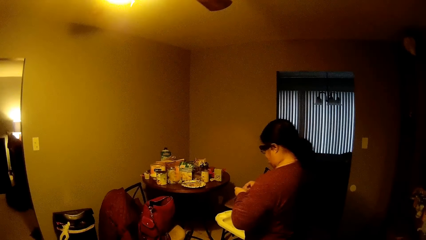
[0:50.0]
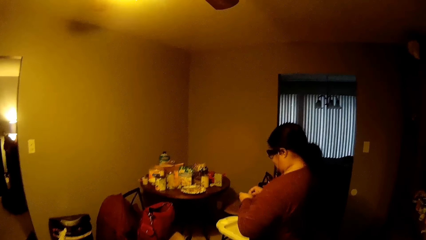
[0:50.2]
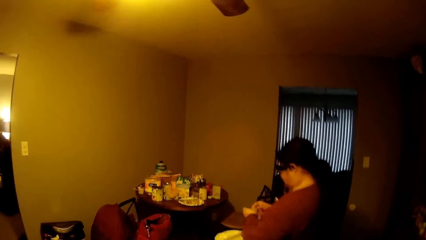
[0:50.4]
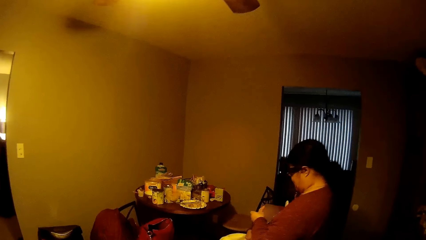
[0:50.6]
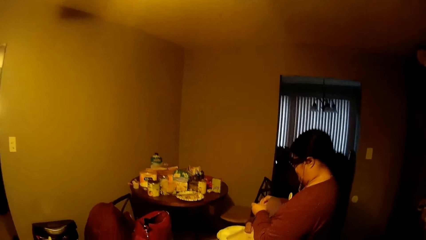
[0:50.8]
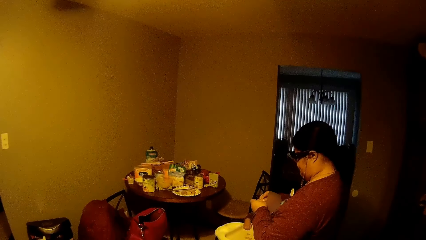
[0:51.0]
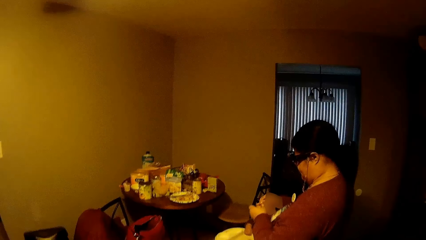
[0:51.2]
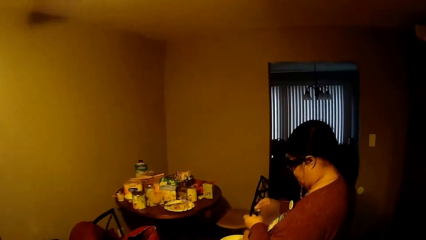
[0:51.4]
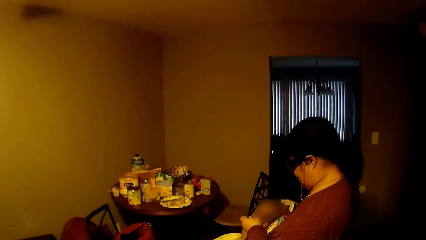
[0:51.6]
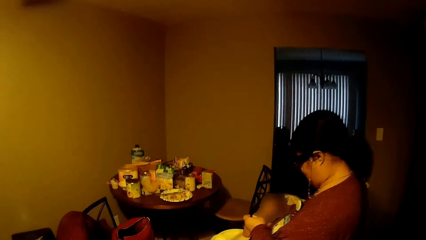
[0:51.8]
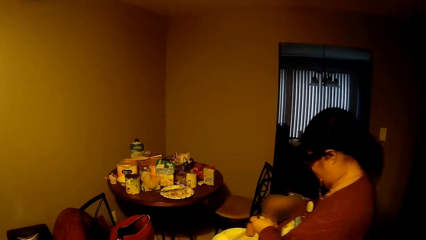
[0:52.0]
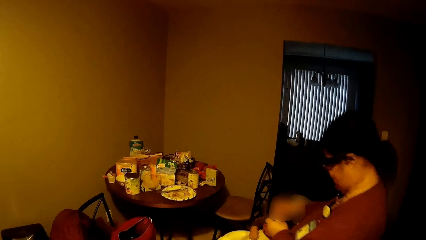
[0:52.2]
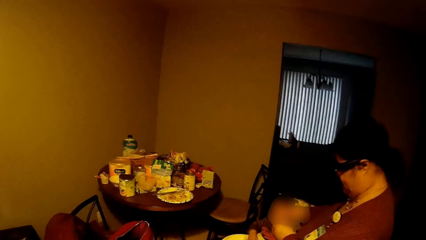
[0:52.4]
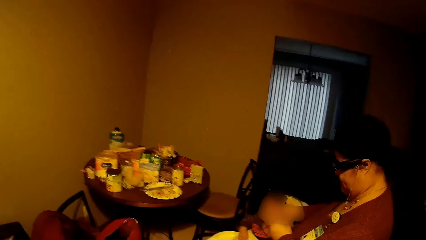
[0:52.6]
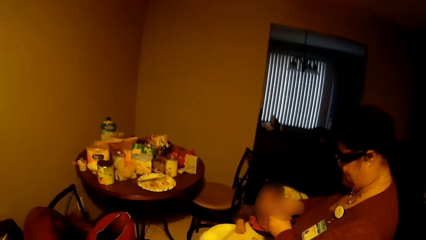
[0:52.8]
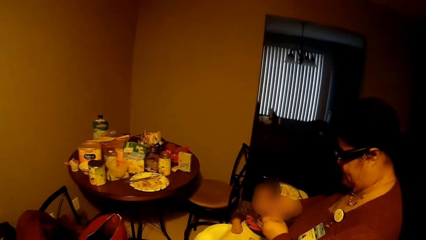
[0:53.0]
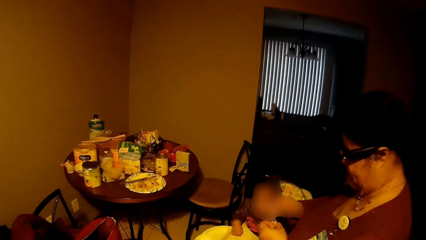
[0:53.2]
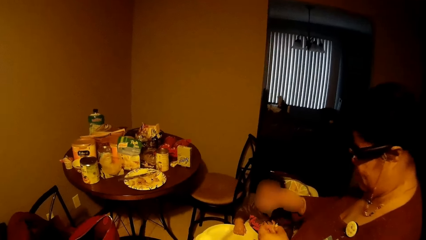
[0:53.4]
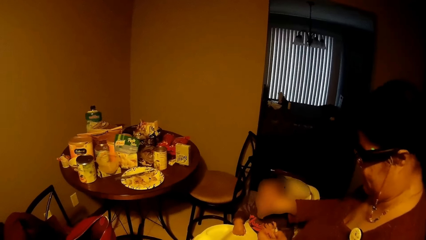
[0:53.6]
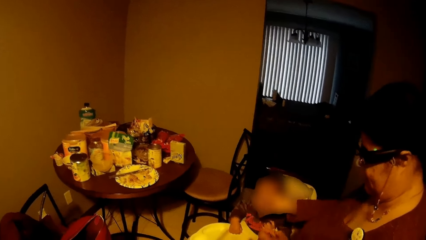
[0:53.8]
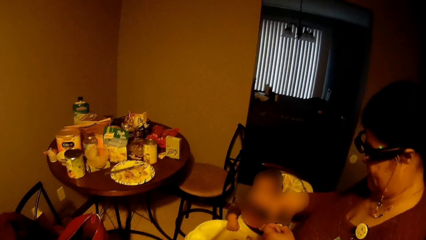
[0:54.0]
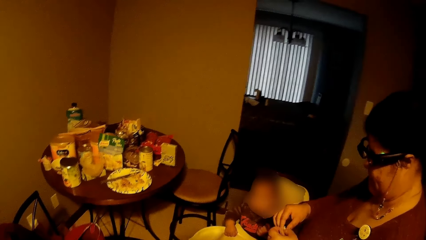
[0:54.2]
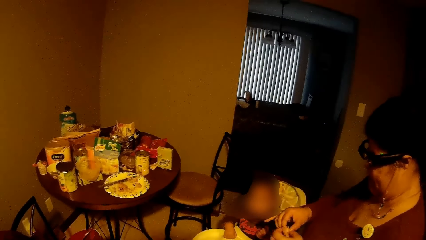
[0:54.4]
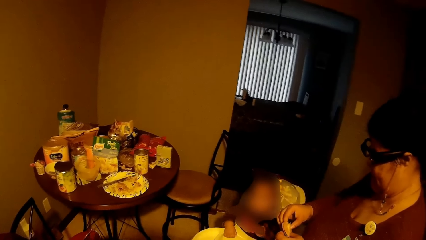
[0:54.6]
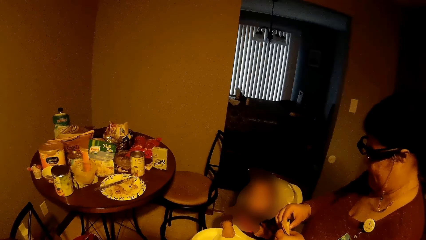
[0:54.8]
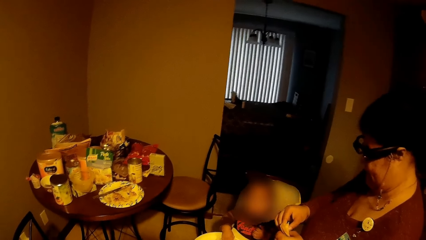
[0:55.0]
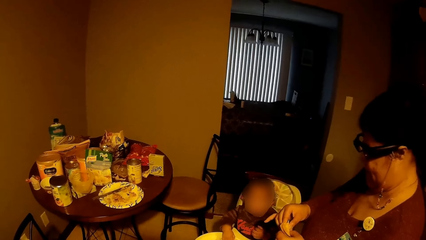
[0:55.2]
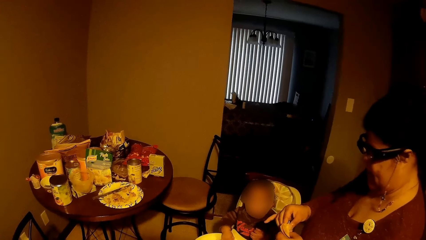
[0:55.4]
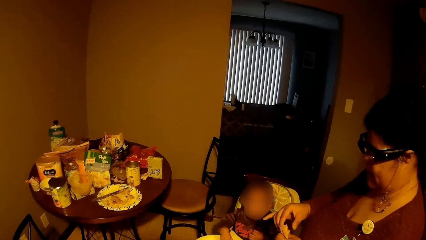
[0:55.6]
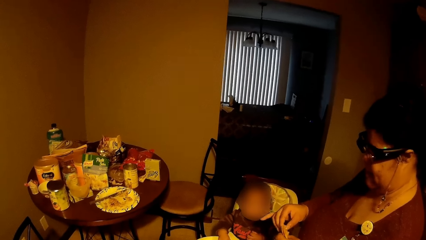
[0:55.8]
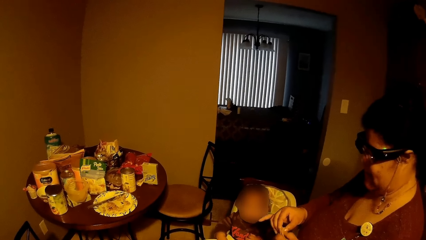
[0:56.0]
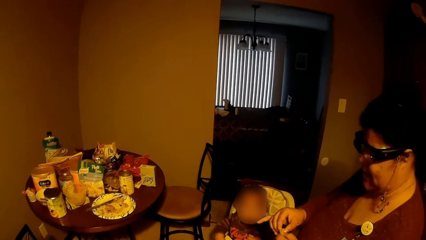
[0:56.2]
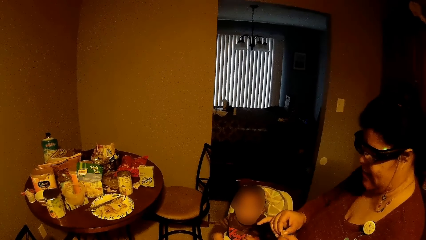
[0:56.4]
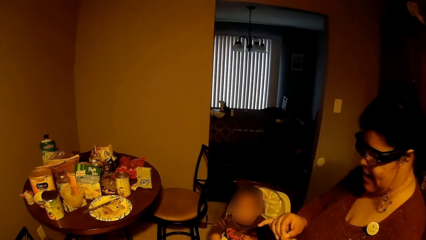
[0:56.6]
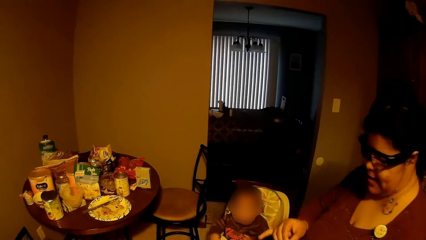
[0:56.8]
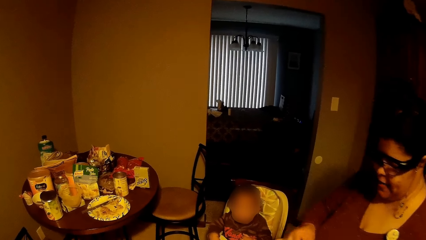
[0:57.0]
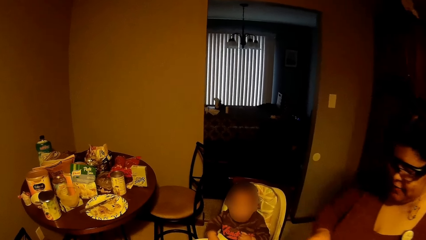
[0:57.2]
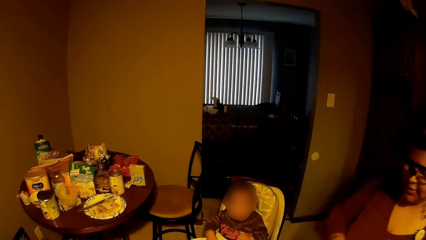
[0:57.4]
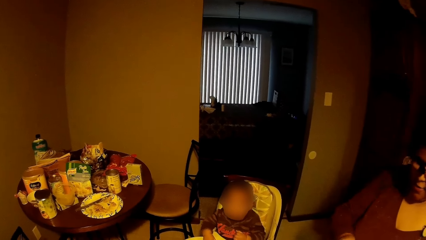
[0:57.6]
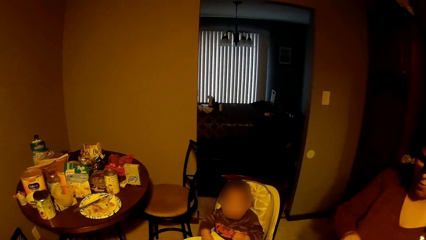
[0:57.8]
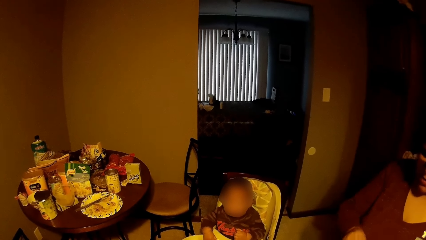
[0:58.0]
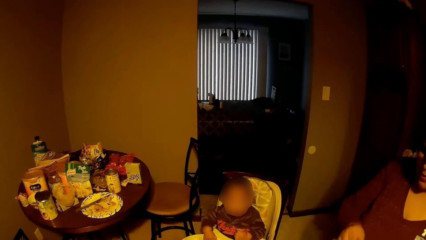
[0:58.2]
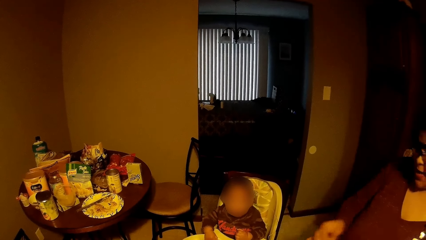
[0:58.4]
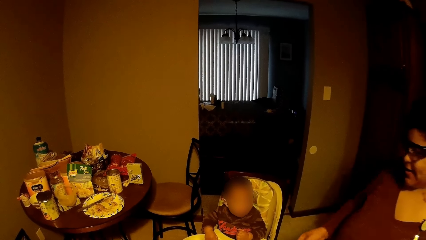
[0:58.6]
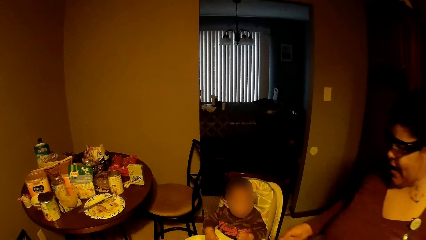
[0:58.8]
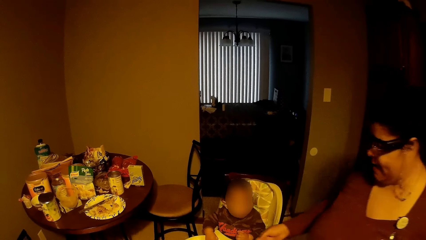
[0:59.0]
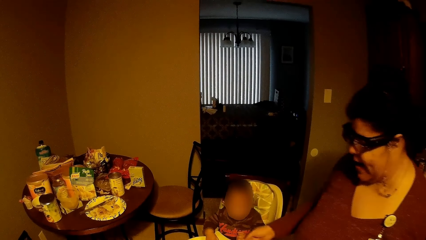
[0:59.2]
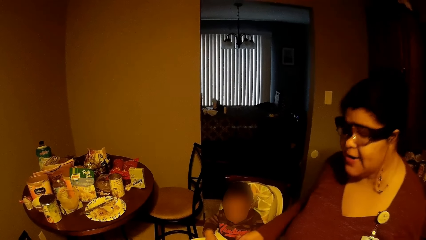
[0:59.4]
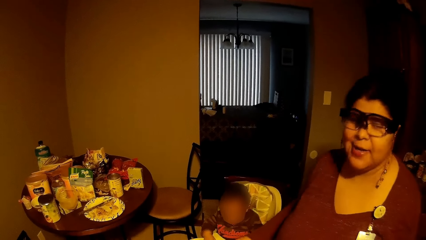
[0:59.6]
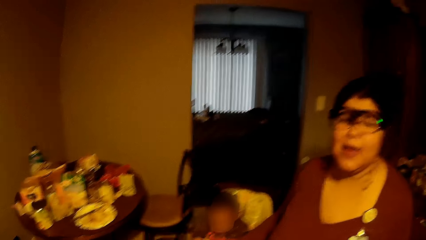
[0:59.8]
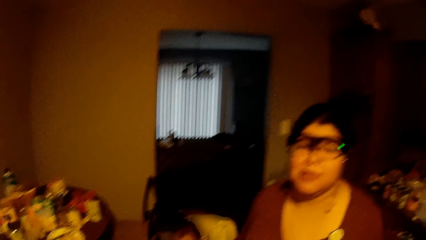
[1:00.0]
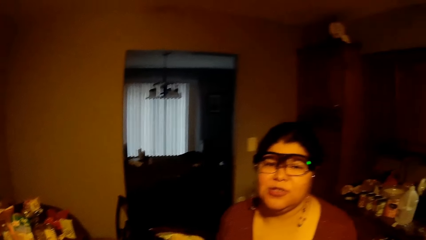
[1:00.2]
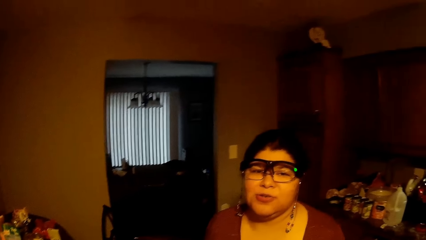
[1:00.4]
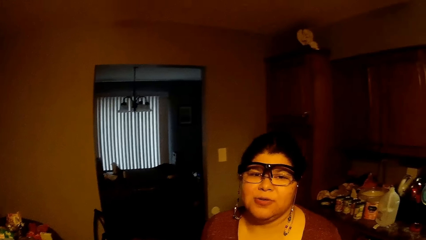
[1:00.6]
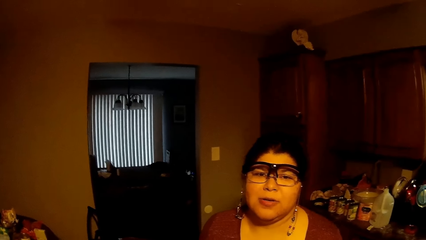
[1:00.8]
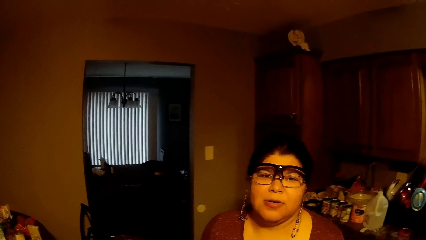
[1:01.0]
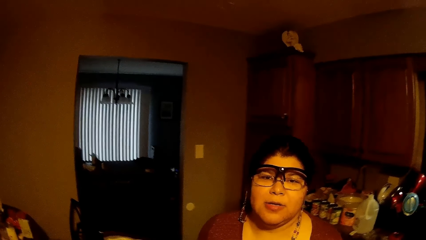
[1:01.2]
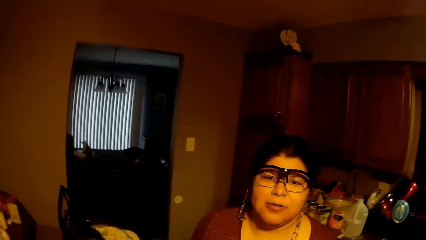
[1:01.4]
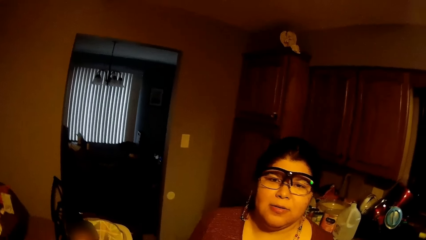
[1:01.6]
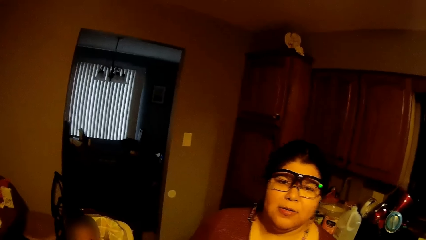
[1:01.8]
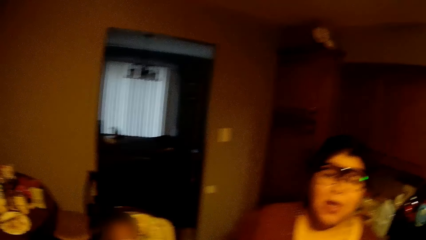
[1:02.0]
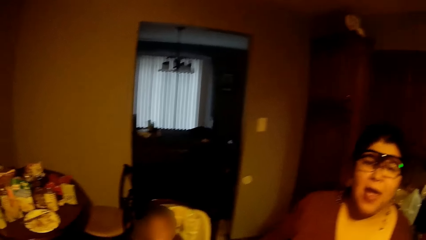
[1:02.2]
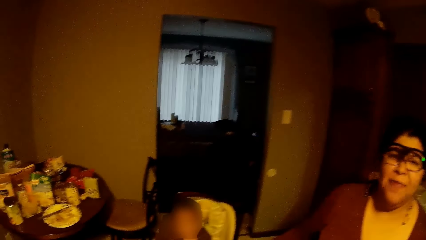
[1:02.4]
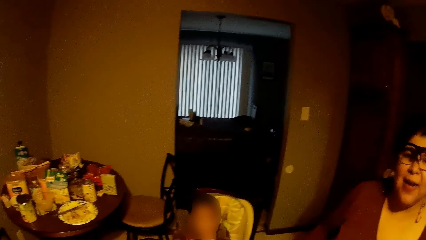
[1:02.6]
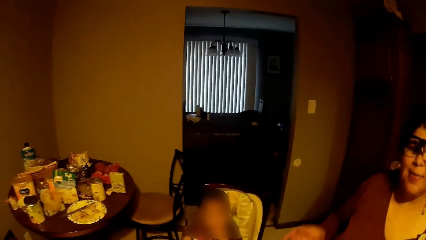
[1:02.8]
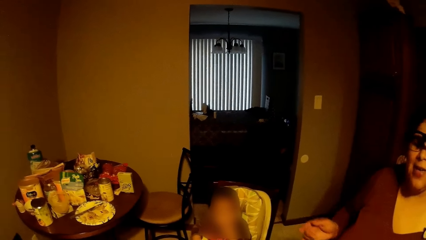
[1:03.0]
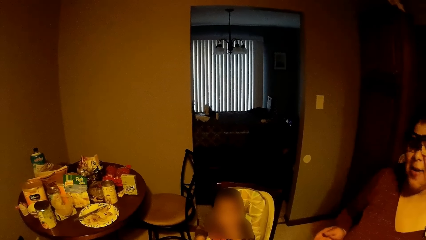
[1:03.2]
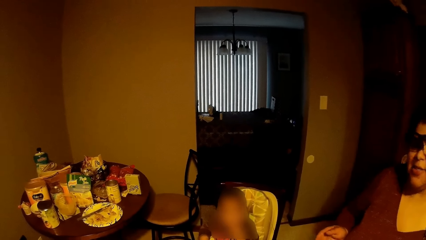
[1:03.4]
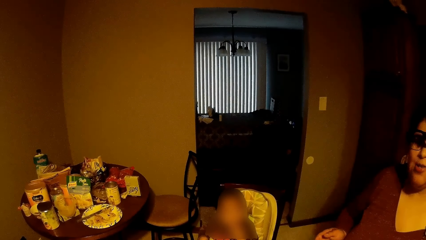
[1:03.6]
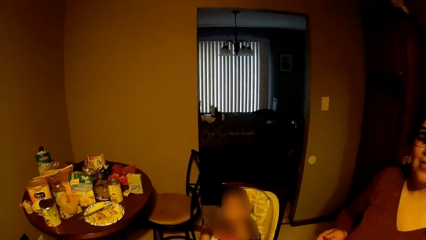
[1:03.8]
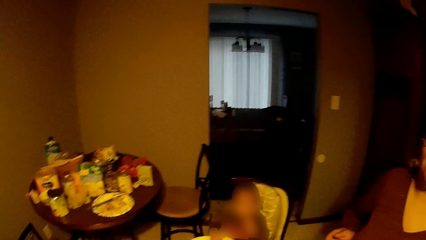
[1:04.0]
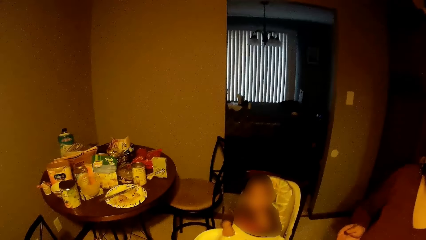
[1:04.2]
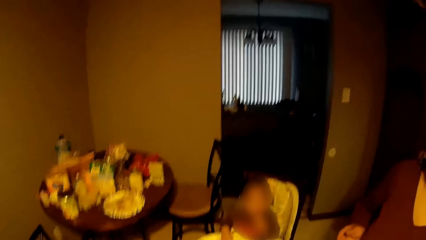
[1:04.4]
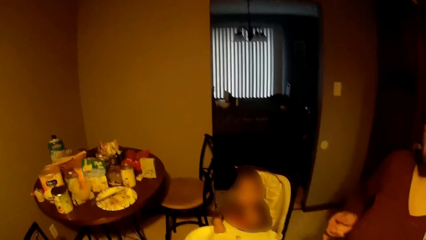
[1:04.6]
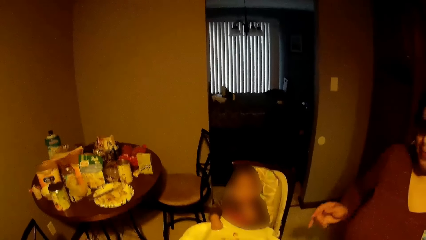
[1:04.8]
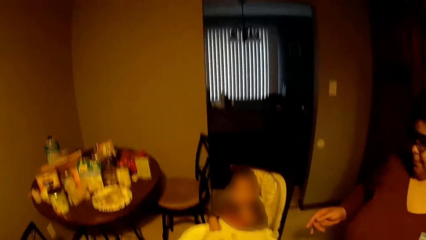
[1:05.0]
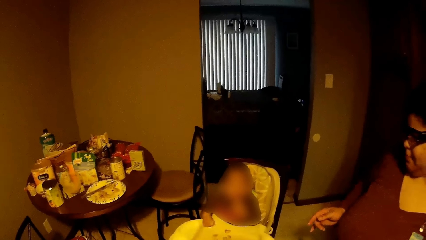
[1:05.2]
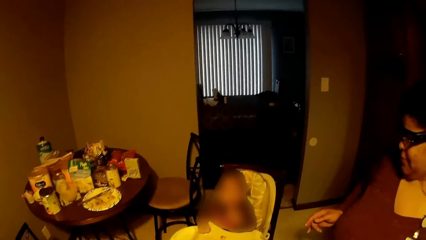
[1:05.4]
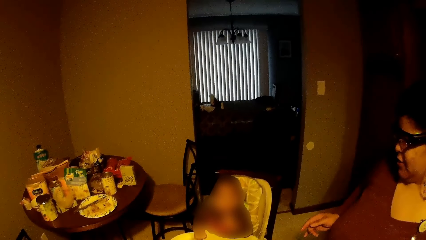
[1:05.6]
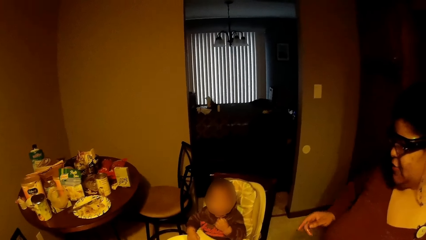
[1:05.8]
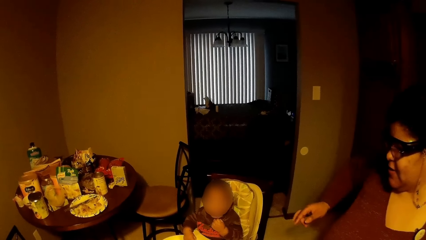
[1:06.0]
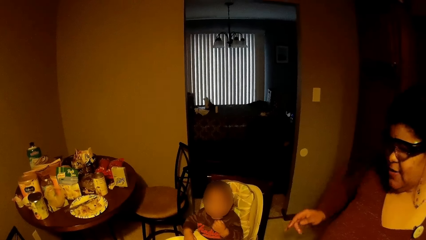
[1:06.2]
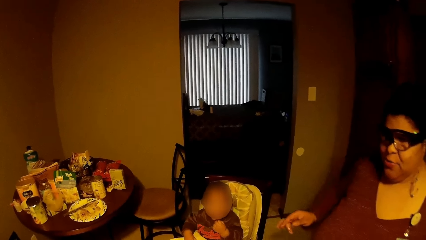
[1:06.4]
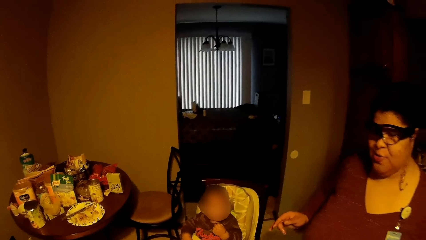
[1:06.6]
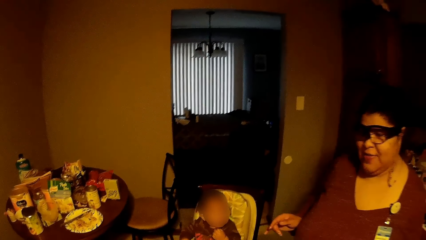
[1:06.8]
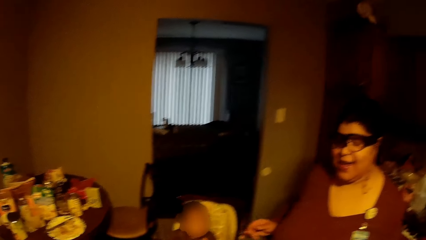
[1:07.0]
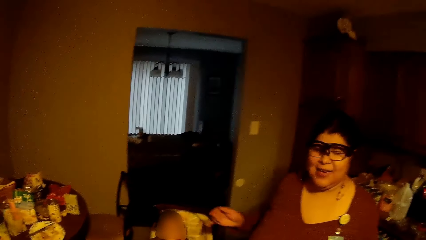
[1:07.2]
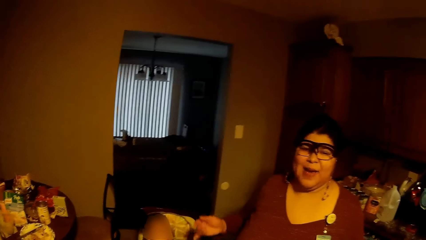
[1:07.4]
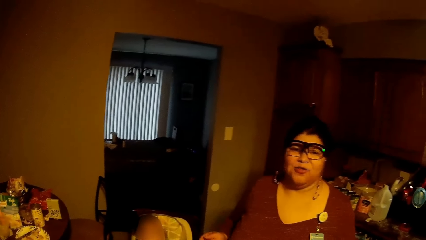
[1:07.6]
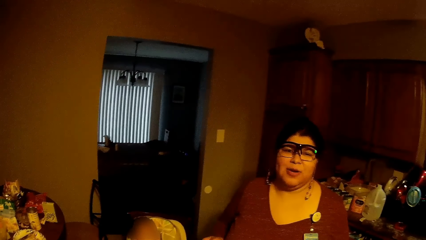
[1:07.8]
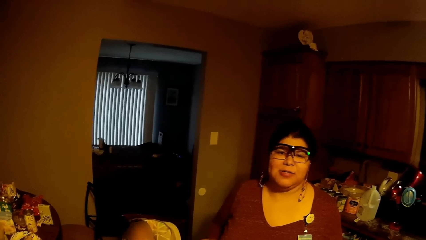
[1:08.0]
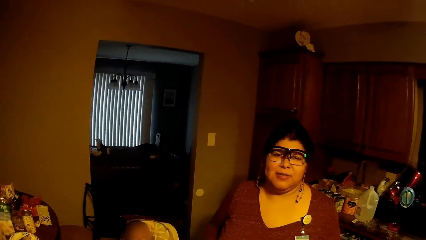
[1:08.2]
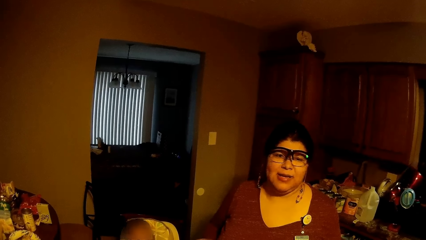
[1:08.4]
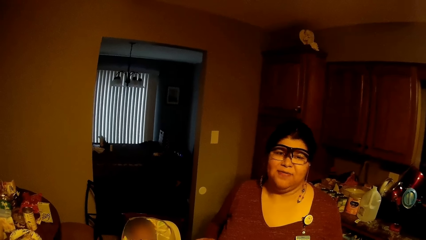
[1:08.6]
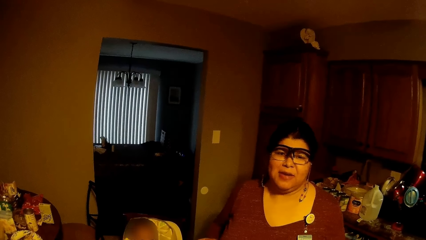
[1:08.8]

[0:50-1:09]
The woman shreds bread in her hands on the baby walker. The baby sits in the baby walker. The woman feeds the baby. The camera wearer converses with the woman. The baby eats the bread on the baby walker with his left hand.
